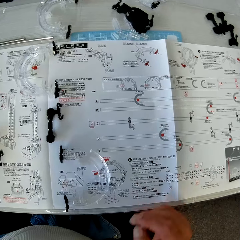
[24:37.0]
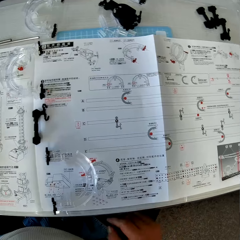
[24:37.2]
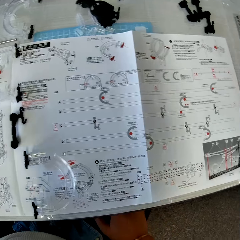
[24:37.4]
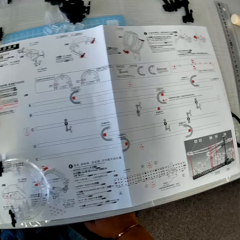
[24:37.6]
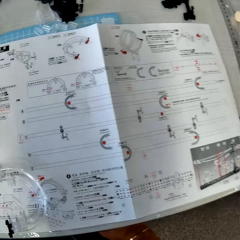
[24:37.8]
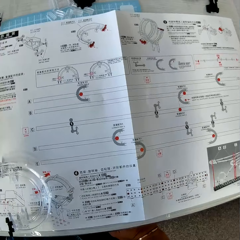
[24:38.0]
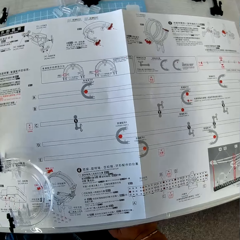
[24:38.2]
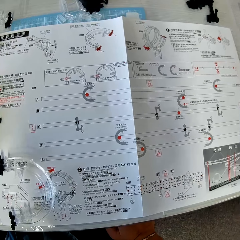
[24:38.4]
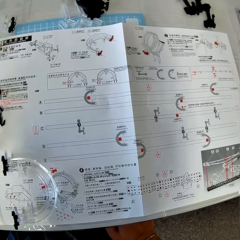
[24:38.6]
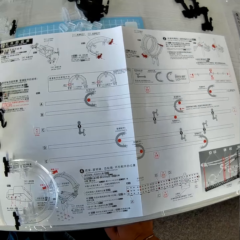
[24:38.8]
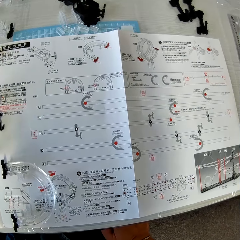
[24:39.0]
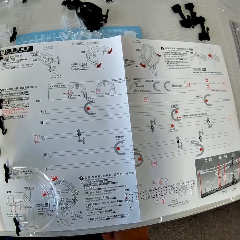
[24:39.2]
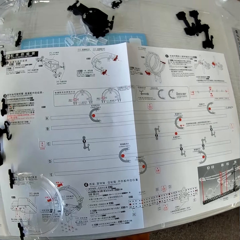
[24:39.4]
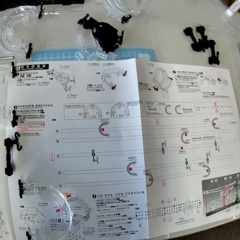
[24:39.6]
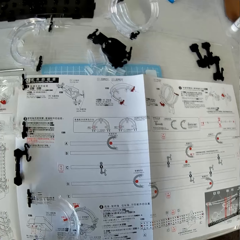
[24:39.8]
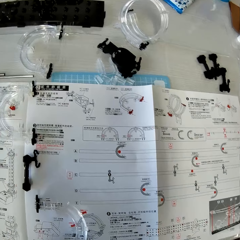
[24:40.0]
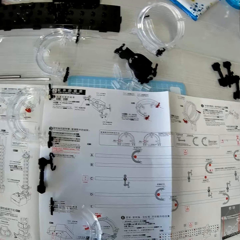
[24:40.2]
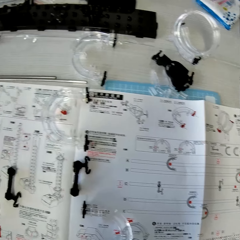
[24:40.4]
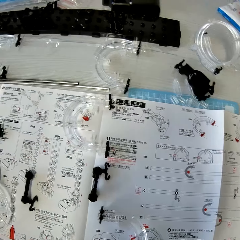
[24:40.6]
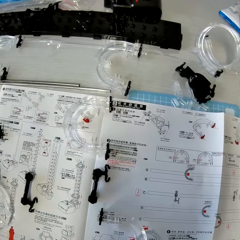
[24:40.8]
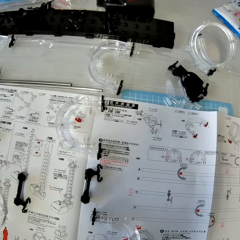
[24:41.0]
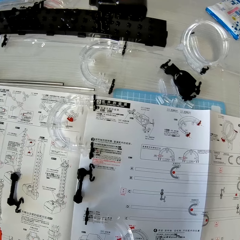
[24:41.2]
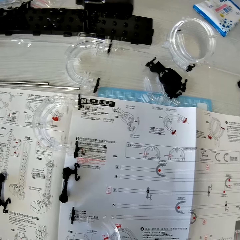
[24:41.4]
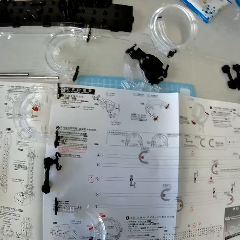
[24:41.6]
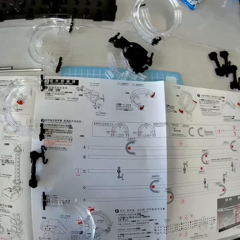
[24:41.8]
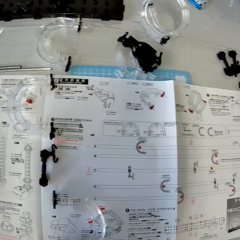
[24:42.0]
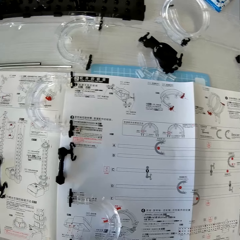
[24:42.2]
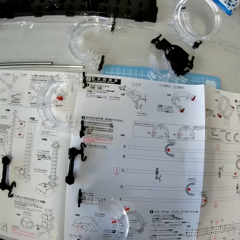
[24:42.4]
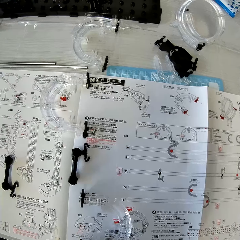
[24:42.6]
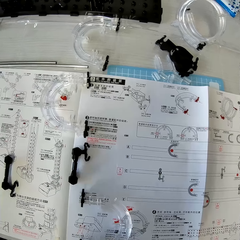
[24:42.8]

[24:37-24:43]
The camera wearer reads the manual paper. He removes his hand on the table. He places his hand on his thigh. He reads the manual paper.
